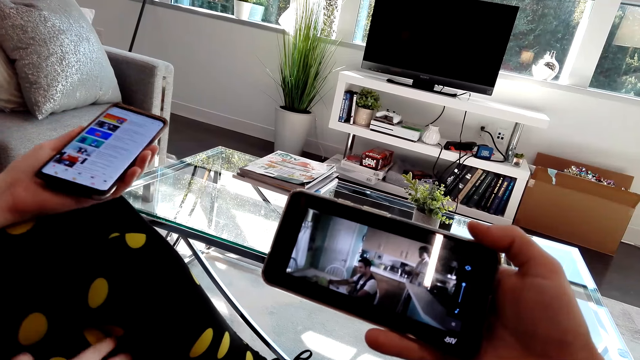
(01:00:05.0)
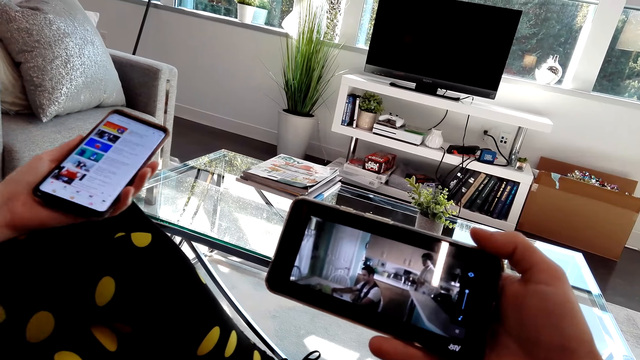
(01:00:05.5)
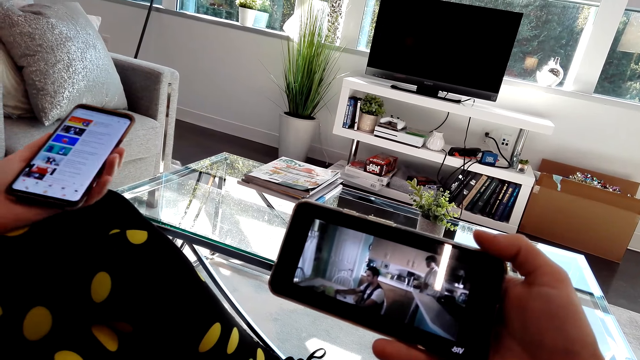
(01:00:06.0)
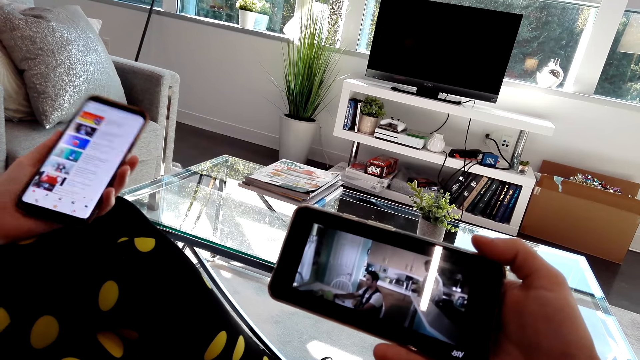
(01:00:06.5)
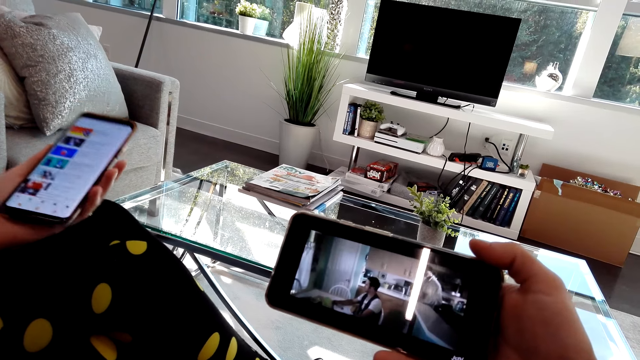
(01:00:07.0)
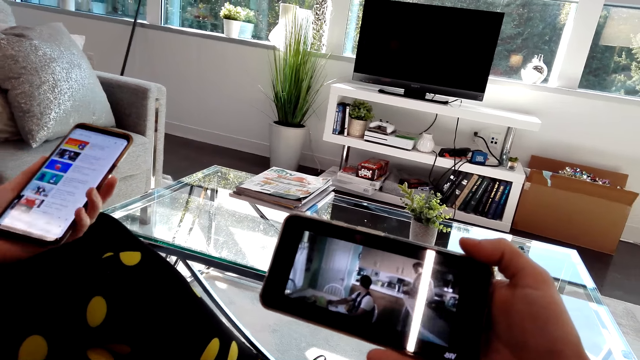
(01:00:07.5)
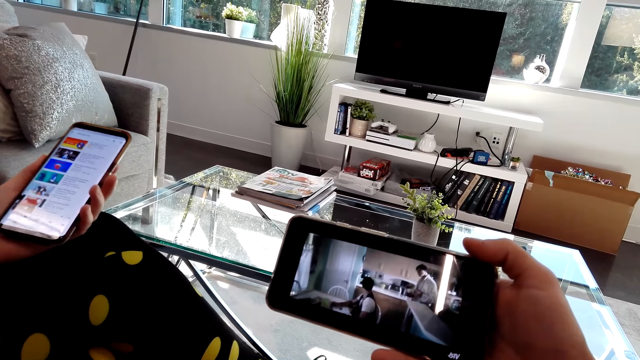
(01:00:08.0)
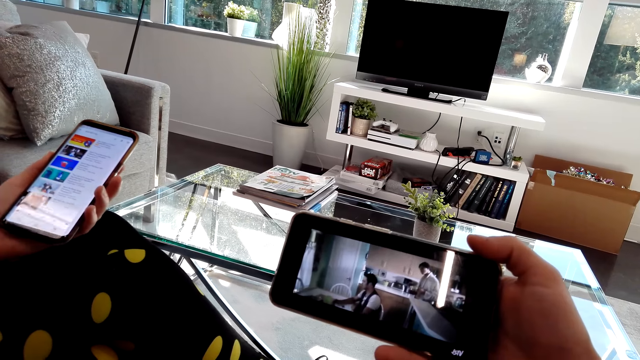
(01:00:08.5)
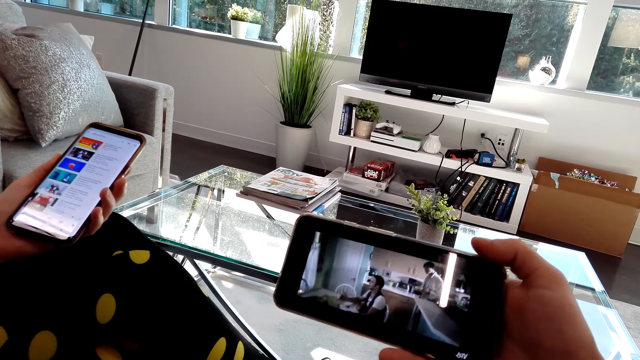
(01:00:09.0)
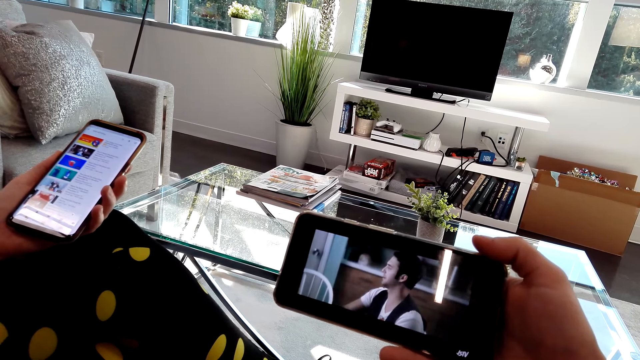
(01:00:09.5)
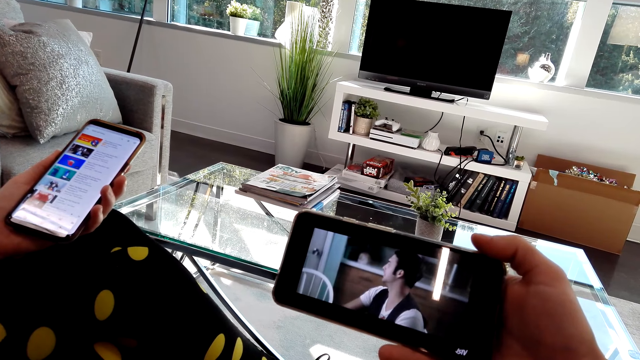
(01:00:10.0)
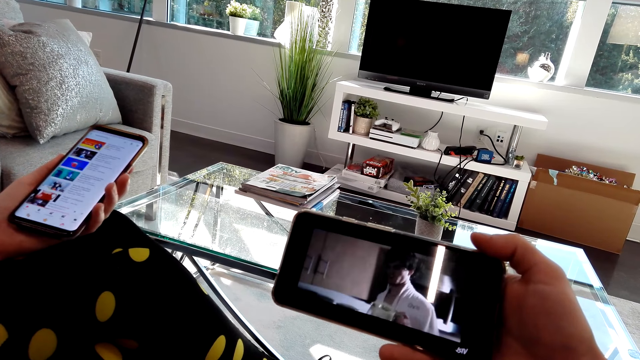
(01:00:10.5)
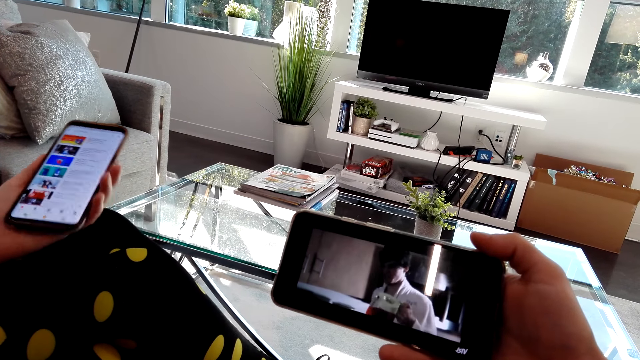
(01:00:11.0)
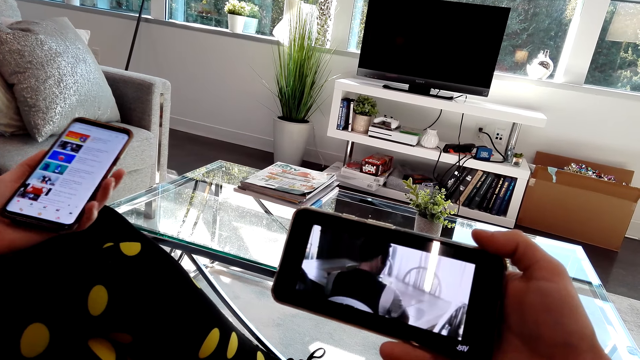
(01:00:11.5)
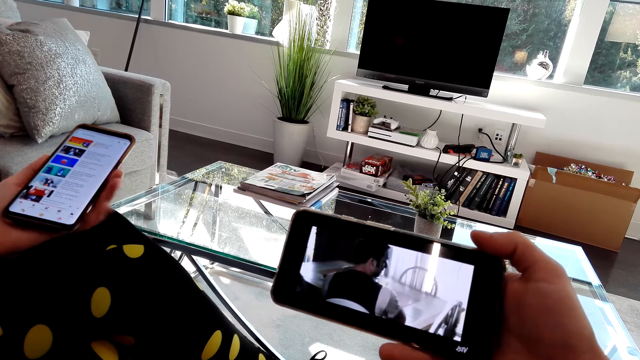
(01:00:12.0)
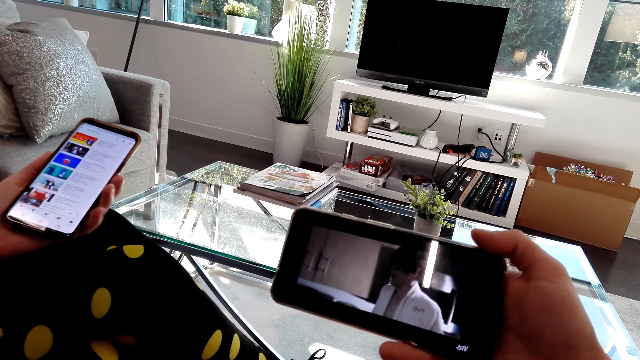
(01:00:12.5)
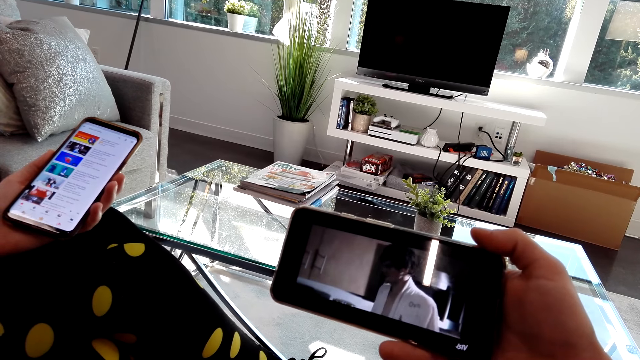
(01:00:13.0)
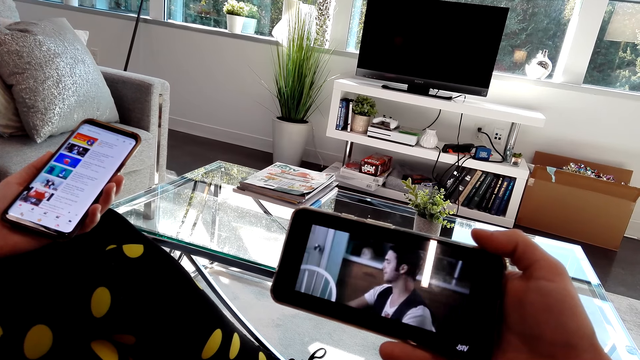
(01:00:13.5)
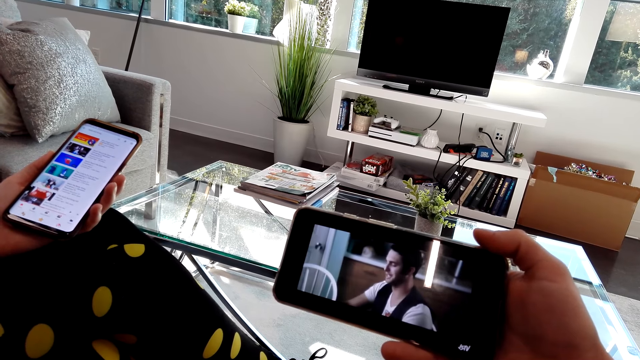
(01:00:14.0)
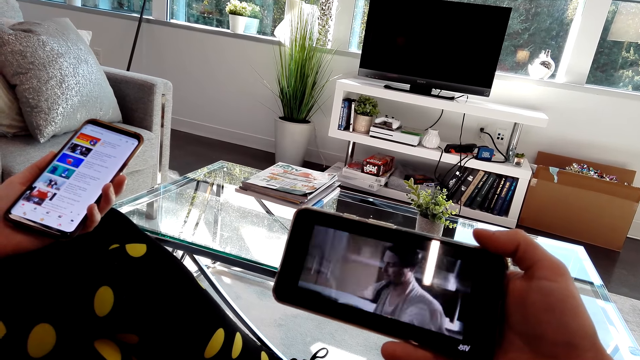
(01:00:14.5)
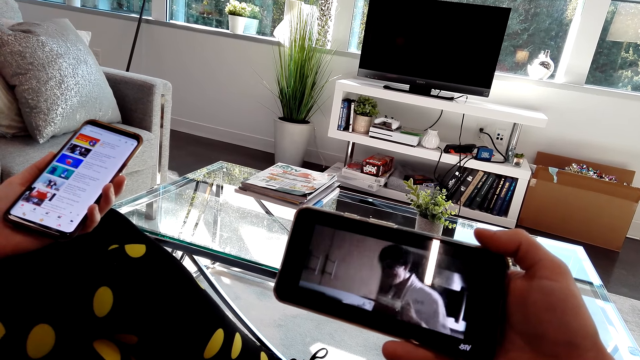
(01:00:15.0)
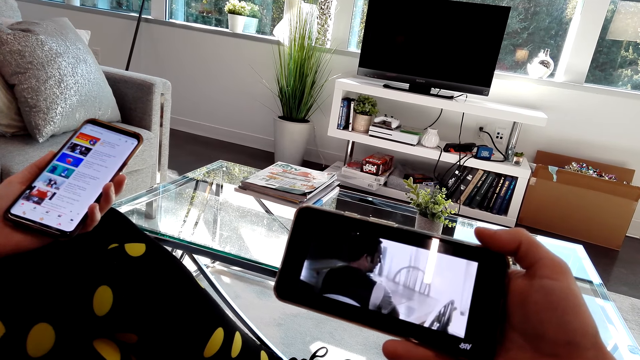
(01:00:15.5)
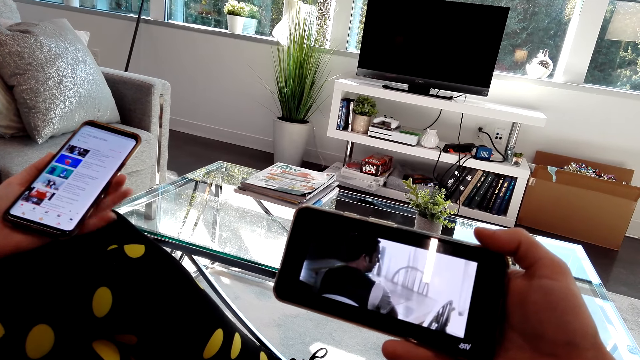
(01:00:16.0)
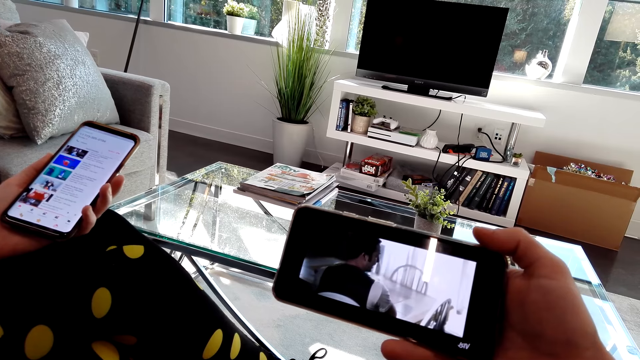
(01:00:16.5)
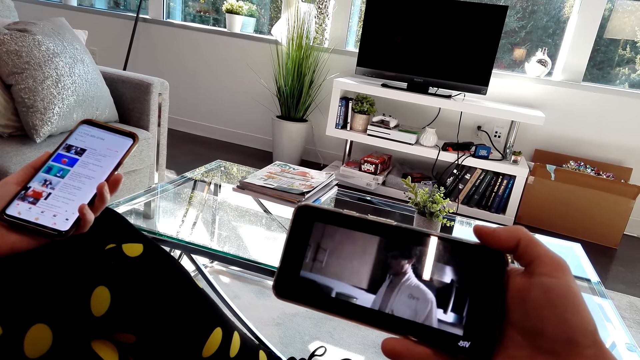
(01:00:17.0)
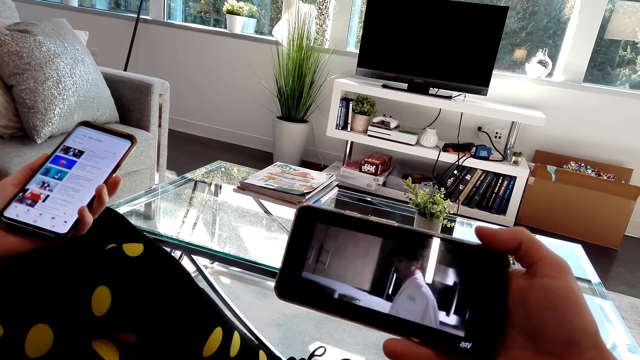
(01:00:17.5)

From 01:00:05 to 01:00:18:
The lady scrolls the phone. The first man dialogues with the other man. The other man carries something in a mug. The first man dialogues with the other man.

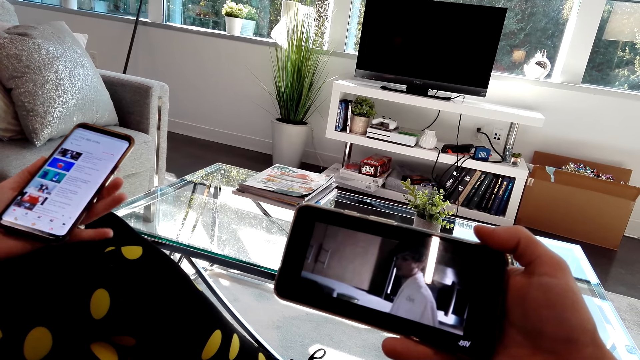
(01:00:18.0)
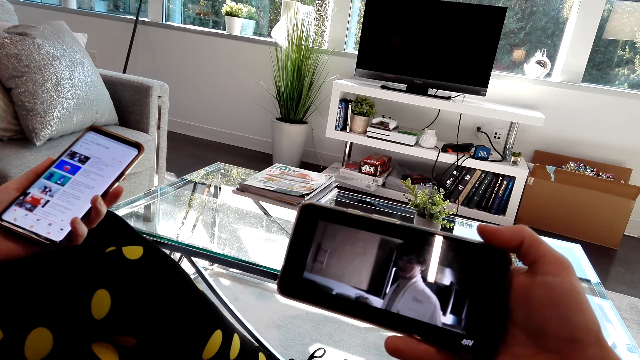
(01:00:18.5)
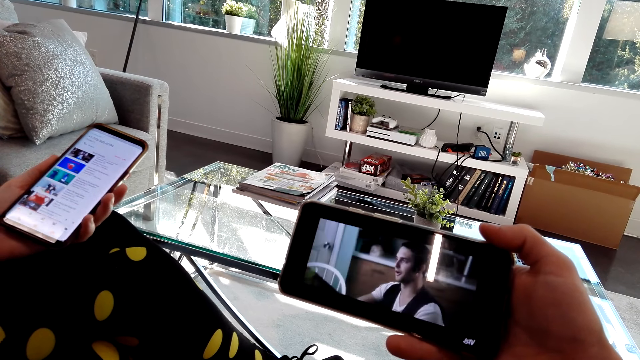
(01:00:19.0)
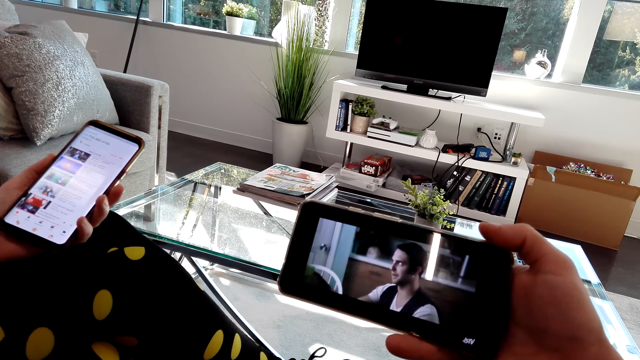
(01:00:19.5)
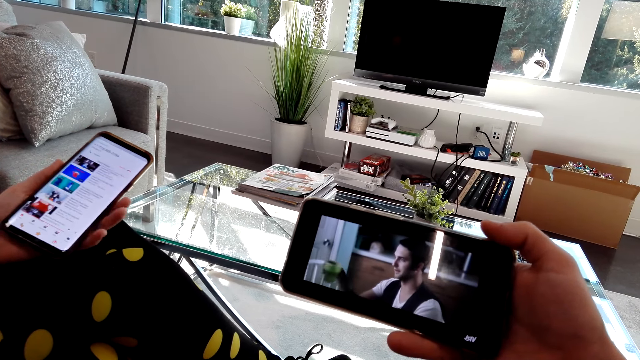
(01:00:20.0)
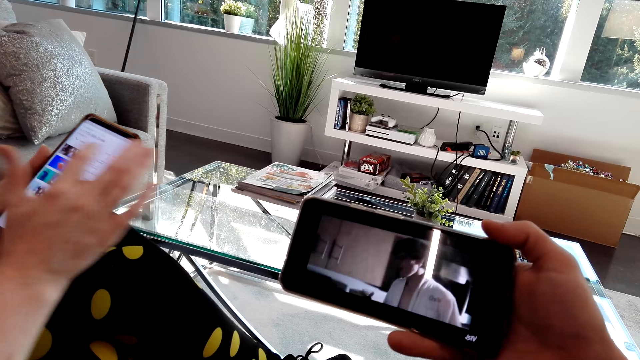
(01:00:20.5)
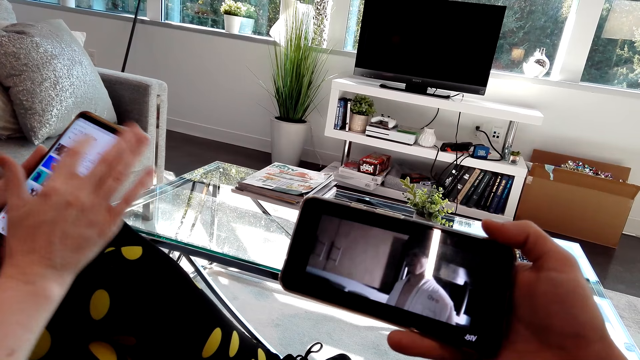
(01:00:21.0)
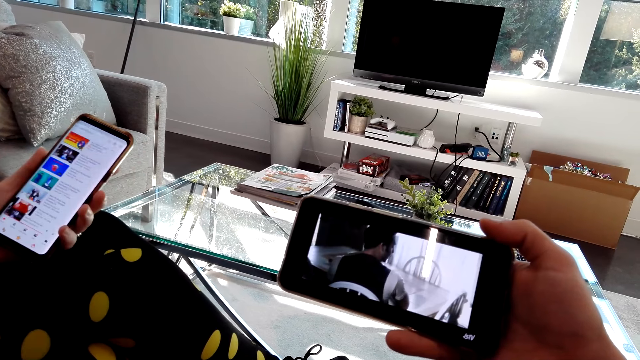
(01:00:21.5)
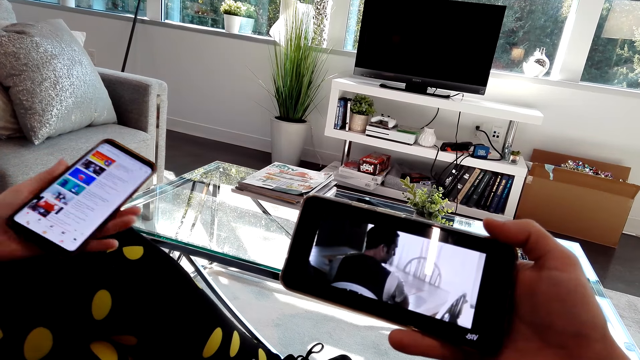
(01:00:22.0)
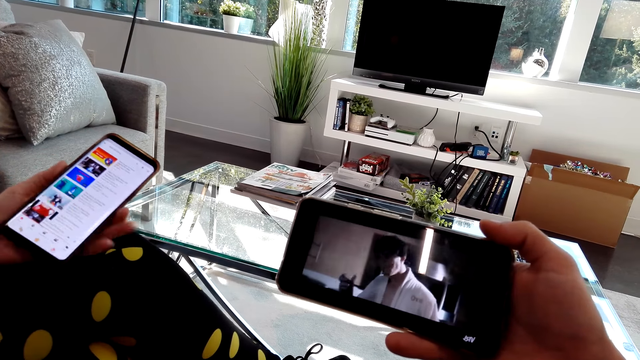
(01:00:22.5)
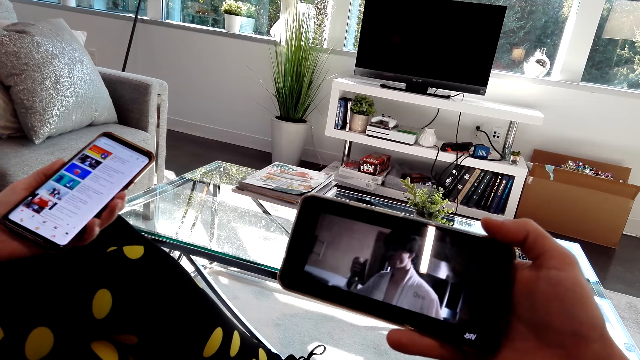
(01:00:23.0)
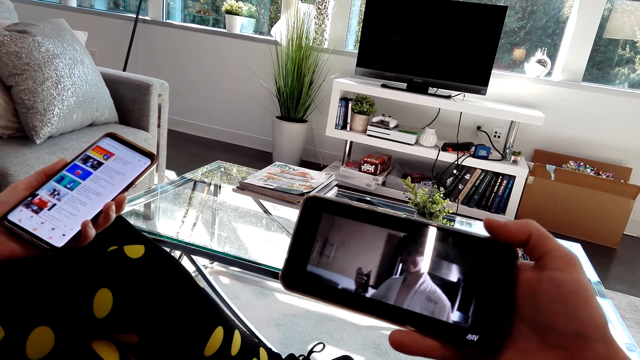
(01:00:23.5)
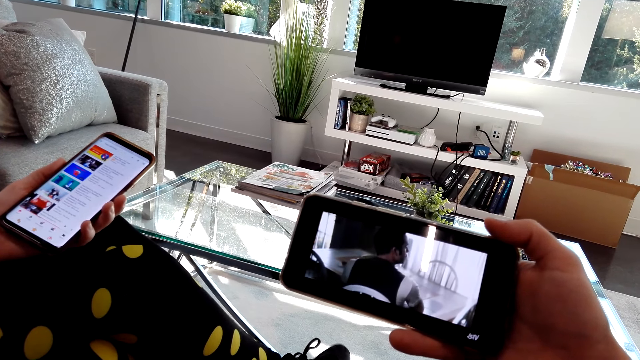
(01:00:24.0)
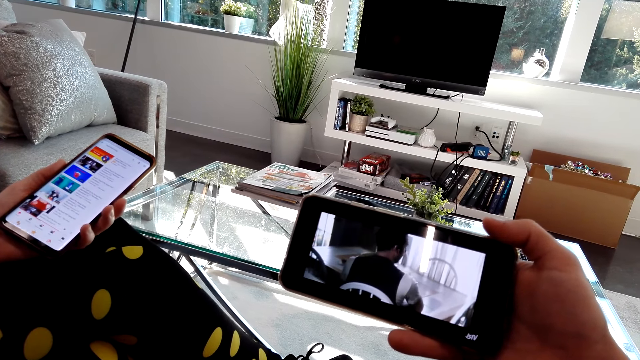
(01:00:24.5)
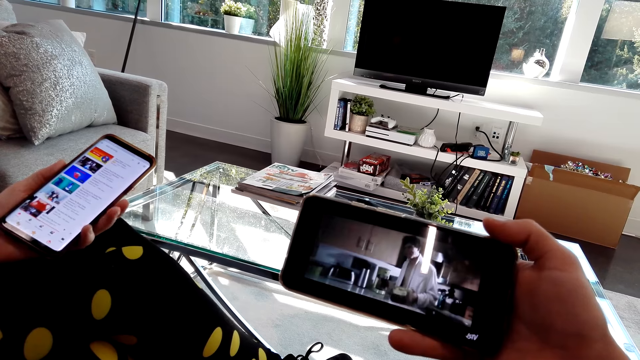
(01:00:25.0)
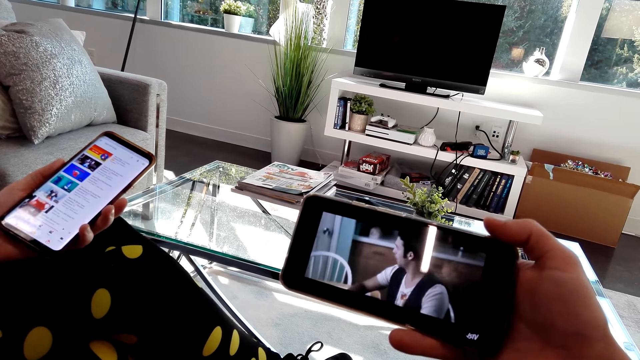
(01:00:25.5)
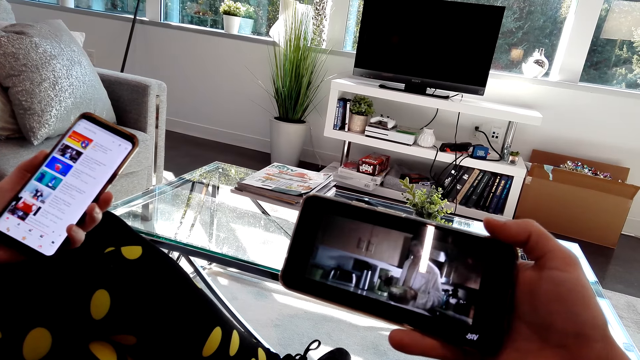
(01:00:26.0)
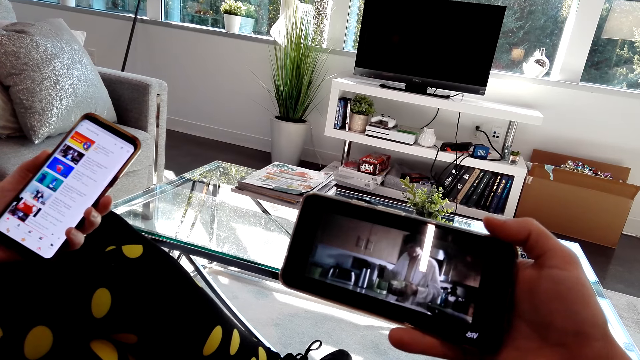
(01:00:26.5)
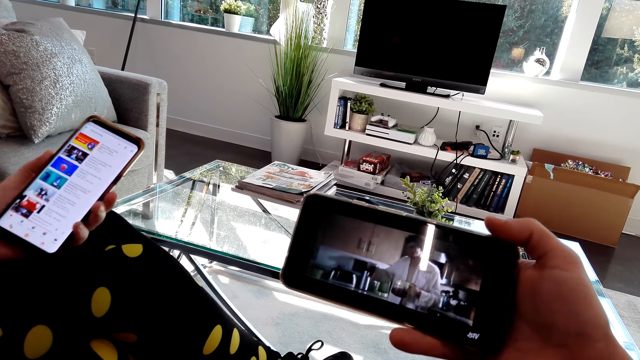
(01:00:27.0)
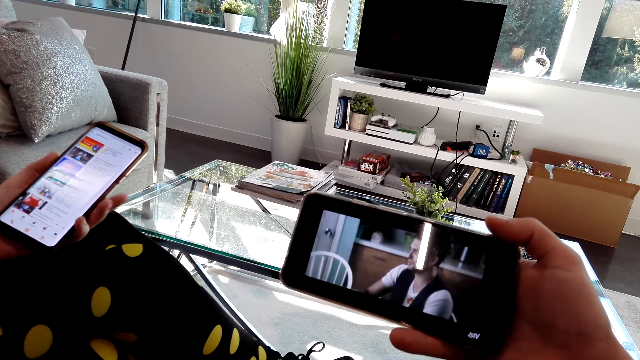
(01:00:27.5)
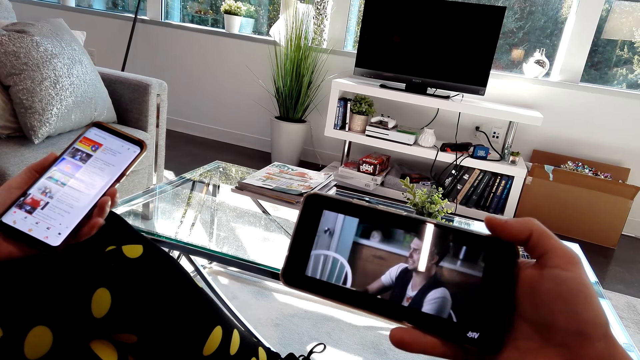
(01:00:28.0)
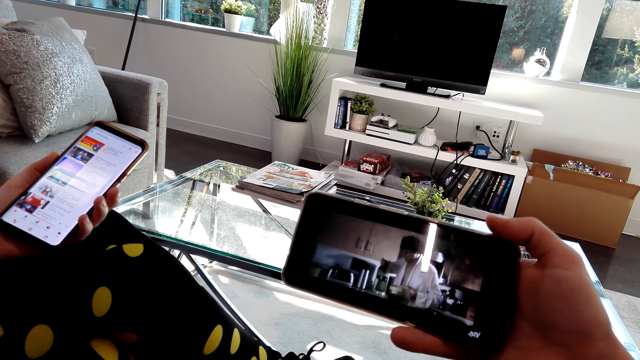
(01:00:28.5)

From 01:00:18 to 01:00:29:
A man takes a drink. A woman scrolls the phone and holds the phone. The camera wearer watches the video on the phone.
